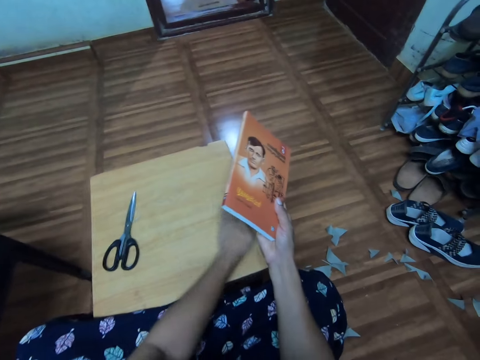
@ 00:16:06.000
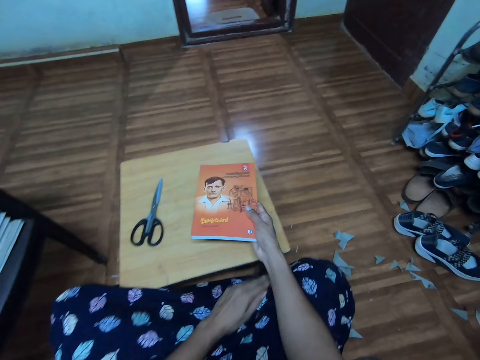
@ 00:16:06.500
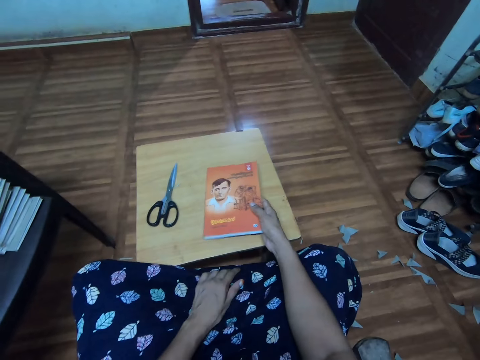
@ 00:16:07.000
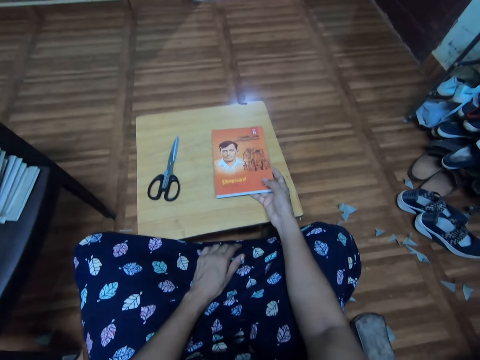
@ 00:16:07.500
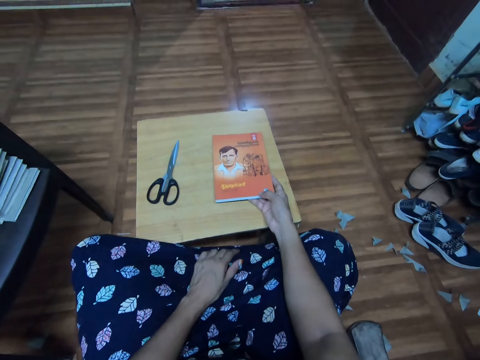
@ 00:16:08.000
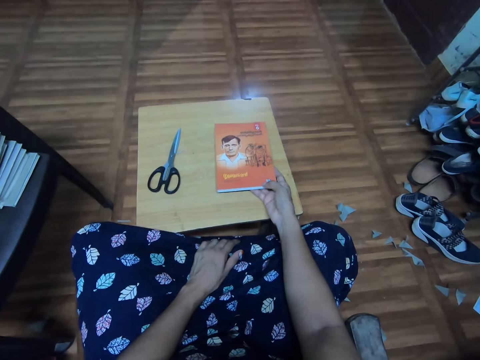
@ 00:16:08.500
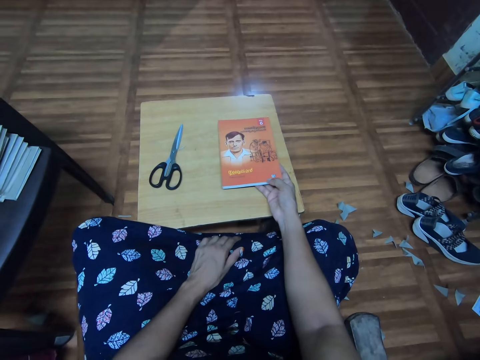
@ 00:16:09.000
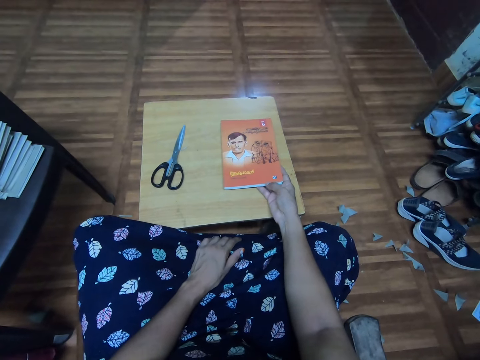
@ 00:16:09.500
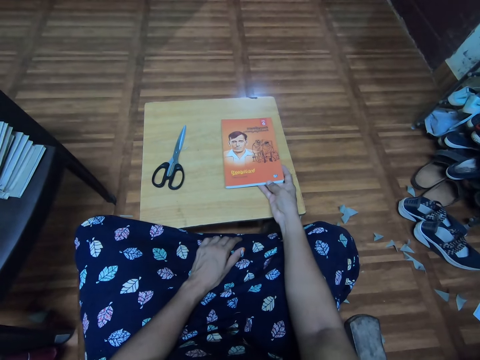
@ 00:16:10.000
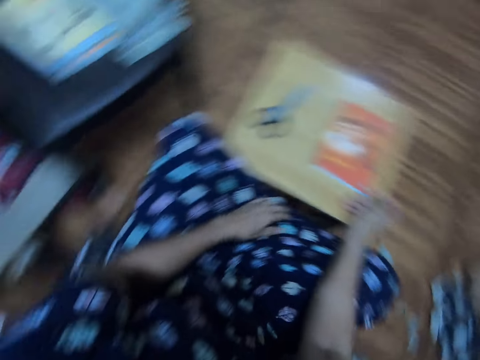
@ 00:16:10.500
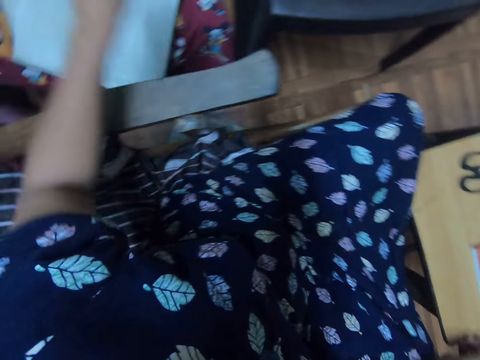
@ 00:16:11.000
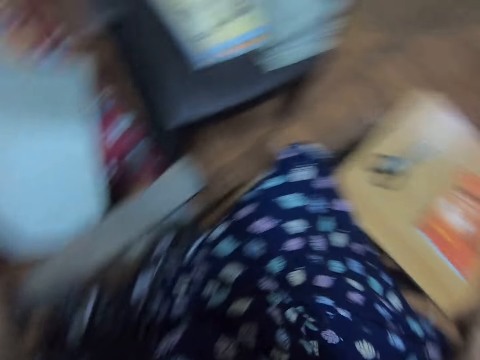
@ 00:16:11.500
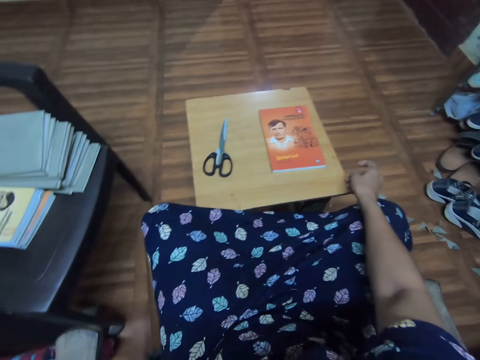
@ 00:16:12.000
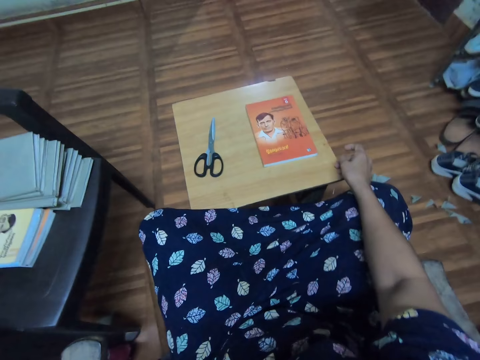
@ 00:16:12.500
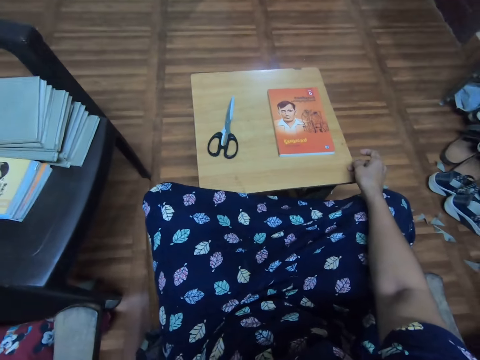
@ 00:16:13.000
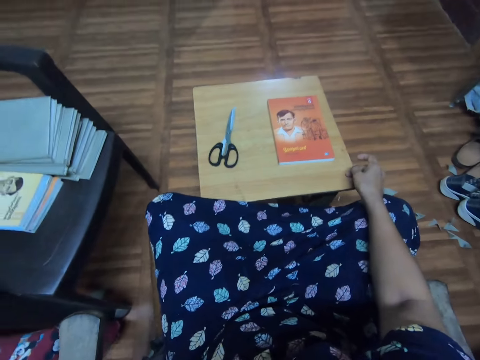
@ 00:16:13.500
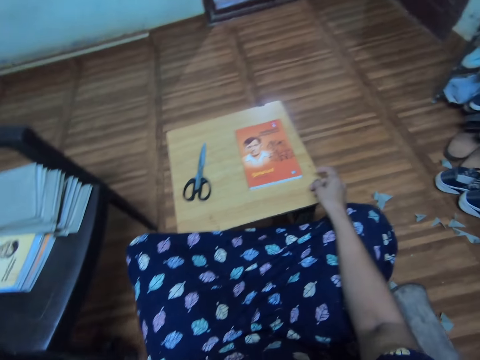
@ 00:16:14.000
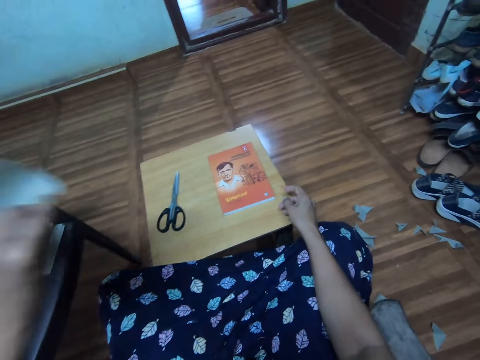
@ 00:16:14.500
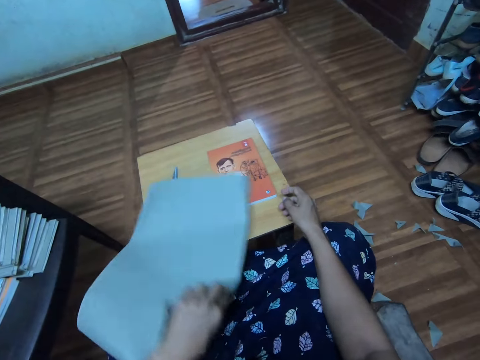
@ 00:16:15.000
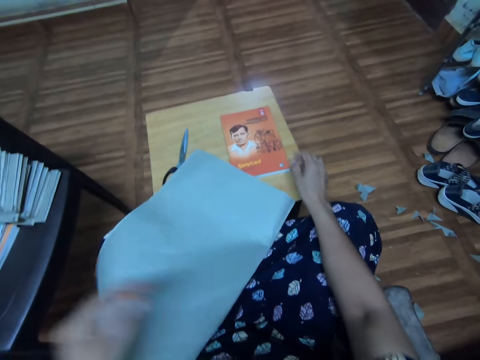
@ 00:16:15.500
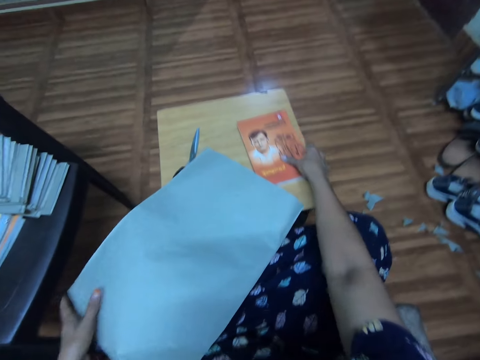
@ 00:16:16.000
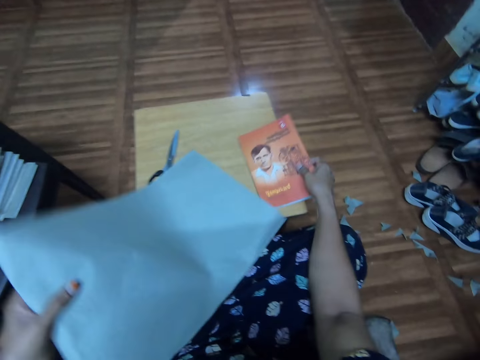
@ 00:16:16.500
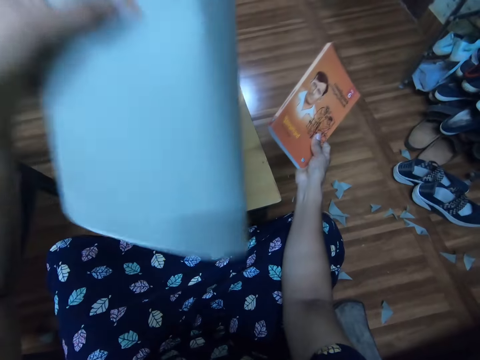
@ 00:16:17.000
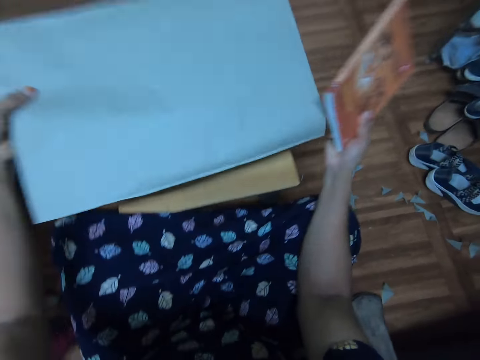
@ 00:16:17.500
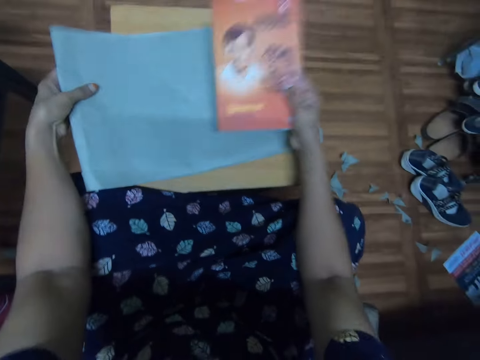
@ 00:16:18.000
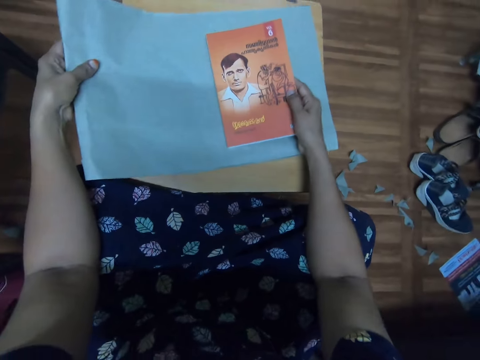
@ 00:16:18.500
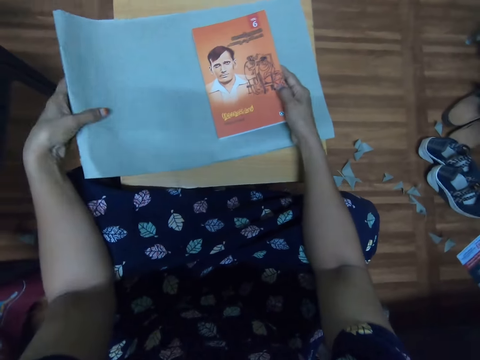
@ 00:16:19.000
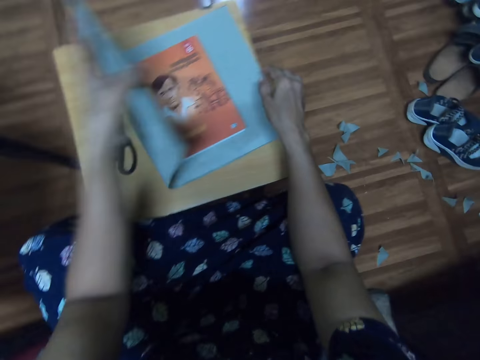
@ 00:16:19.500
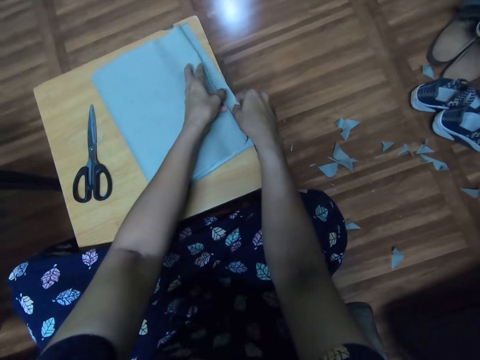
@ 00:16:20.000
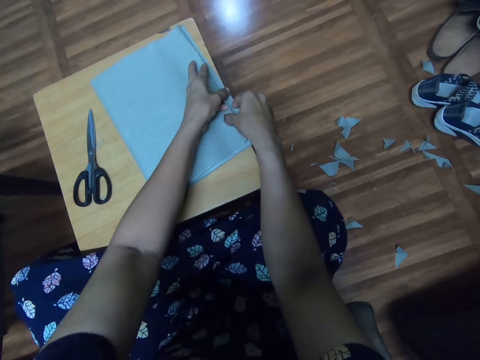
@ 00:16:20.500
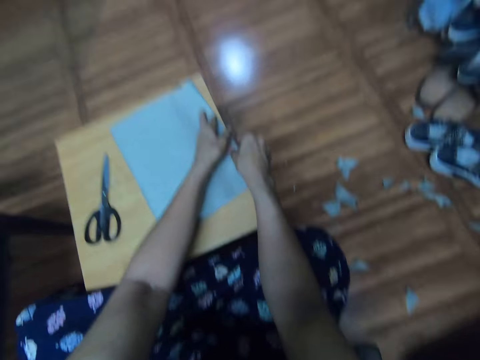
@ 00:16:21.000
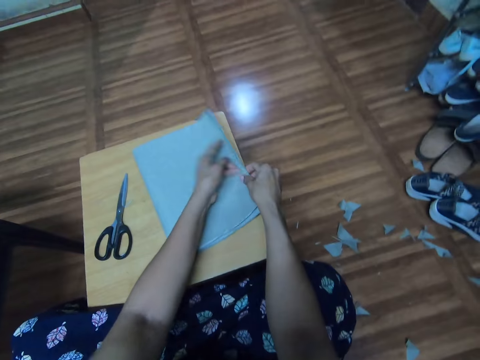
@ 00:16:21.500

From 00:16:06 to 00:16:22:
The camera wearer wipes the table or stool. They put a book on the table. They take a manilla paper. They put the manilla paper on the table. They take the book. They take the manilla paper. They put the manilla paper on the table. They put the book on the manilla paper. They fold the manilla paper.

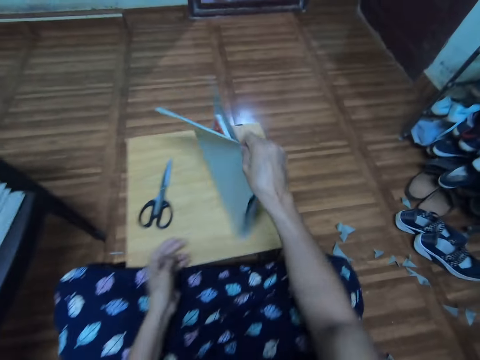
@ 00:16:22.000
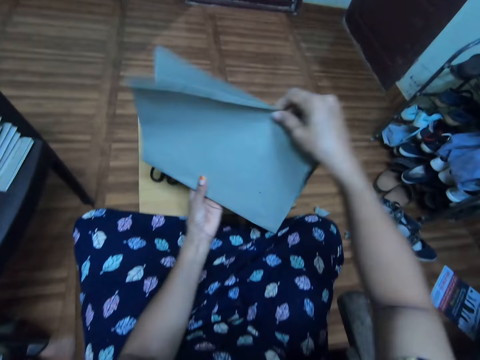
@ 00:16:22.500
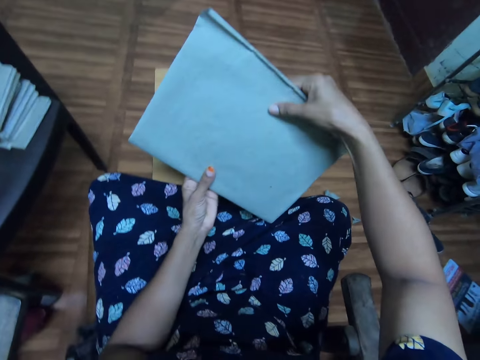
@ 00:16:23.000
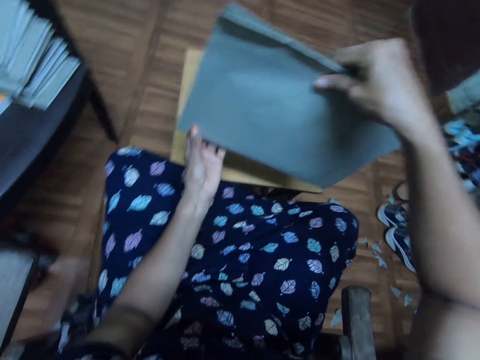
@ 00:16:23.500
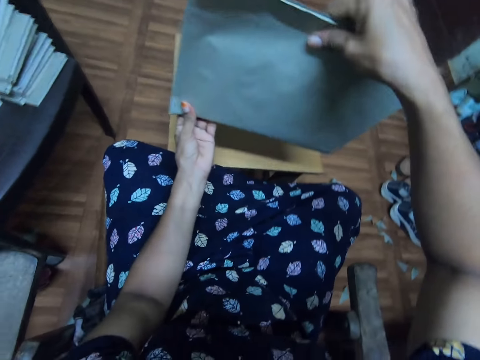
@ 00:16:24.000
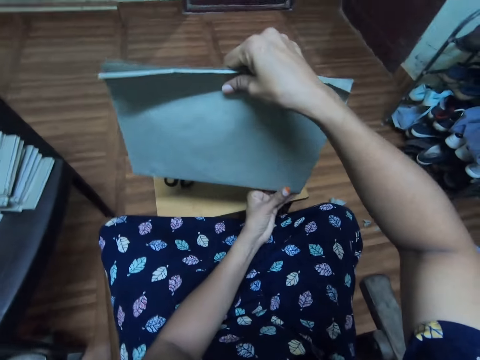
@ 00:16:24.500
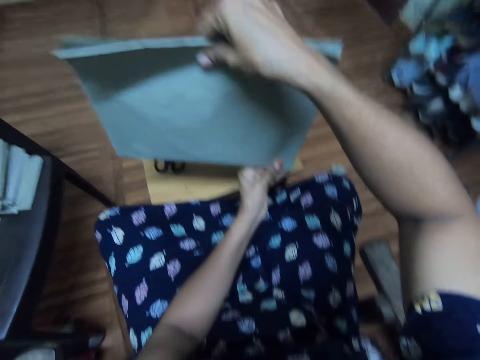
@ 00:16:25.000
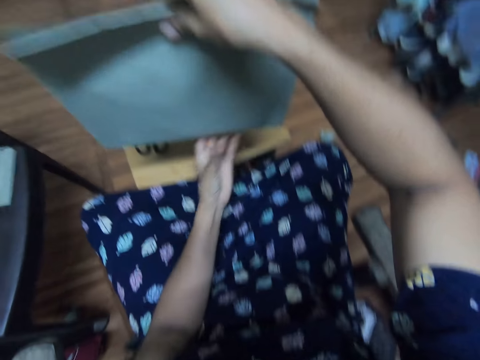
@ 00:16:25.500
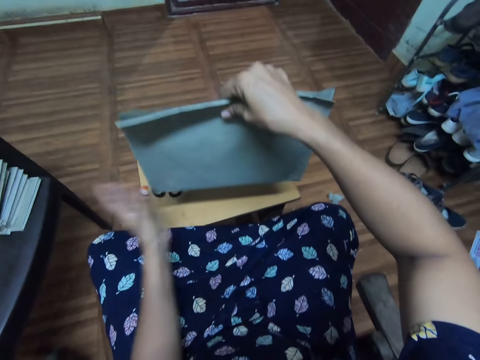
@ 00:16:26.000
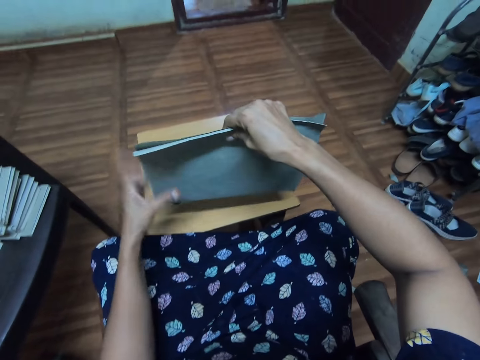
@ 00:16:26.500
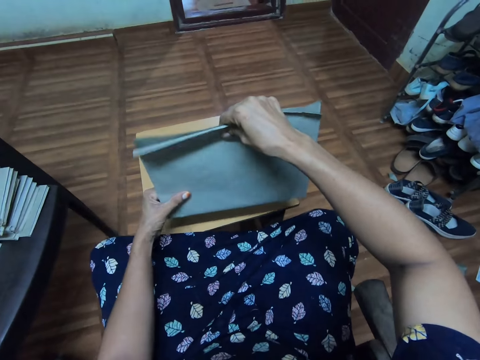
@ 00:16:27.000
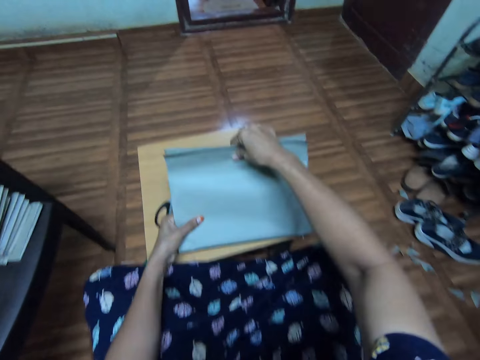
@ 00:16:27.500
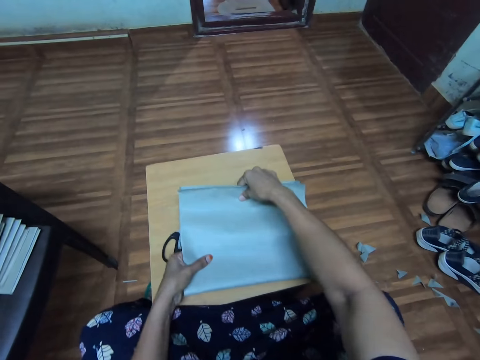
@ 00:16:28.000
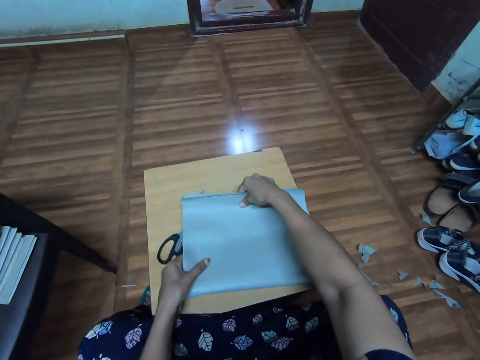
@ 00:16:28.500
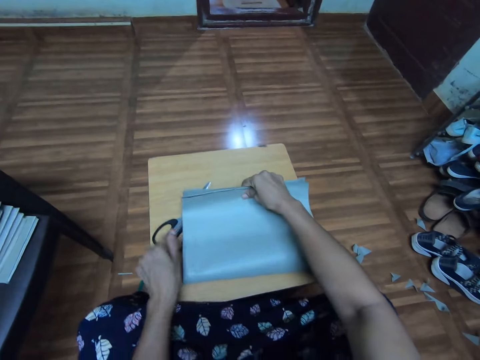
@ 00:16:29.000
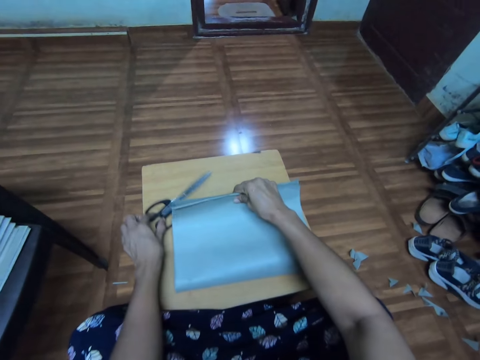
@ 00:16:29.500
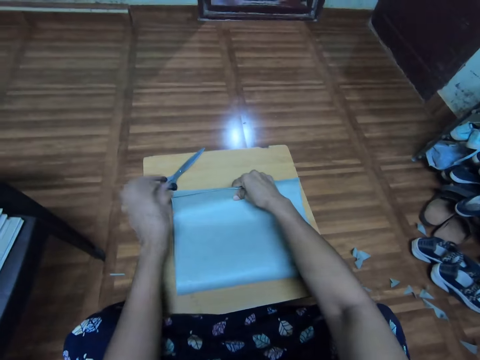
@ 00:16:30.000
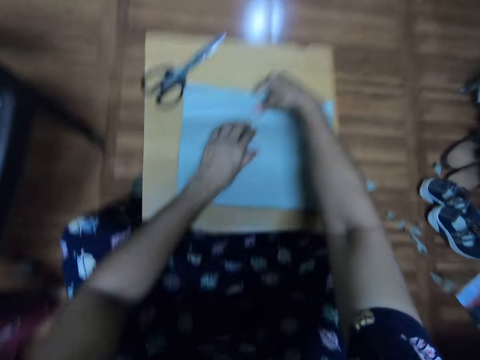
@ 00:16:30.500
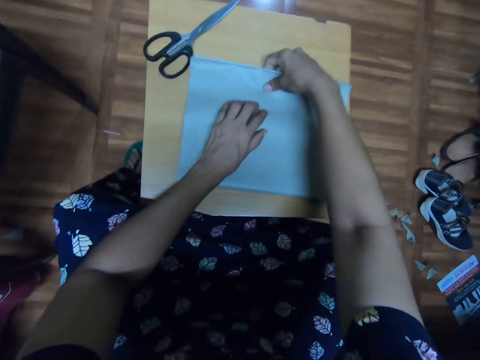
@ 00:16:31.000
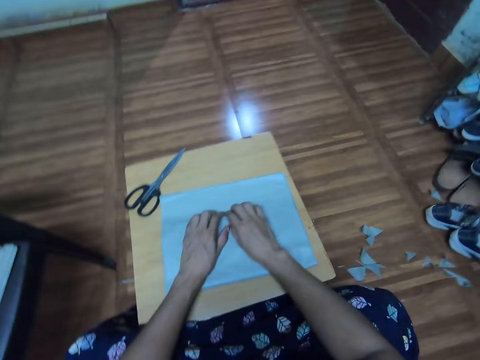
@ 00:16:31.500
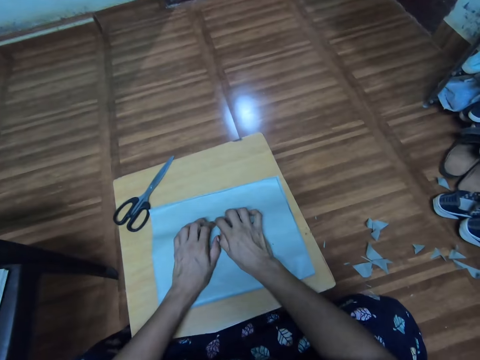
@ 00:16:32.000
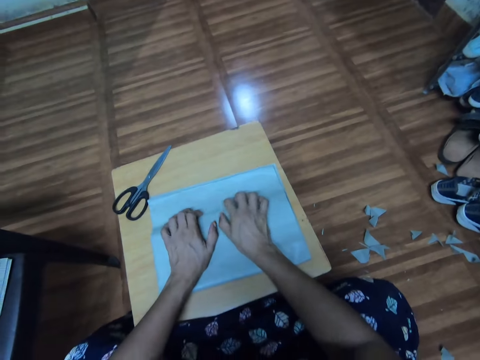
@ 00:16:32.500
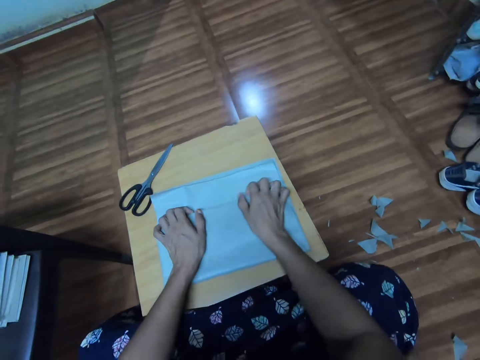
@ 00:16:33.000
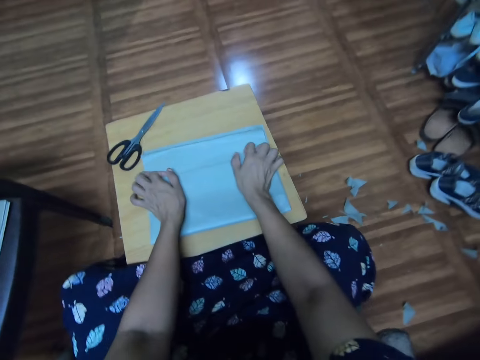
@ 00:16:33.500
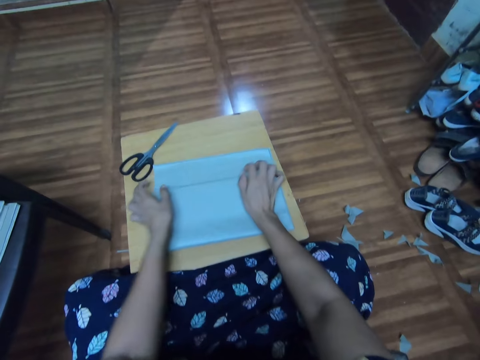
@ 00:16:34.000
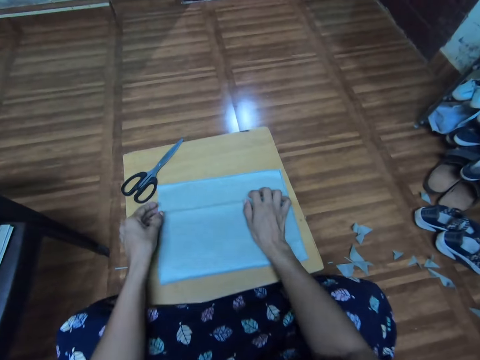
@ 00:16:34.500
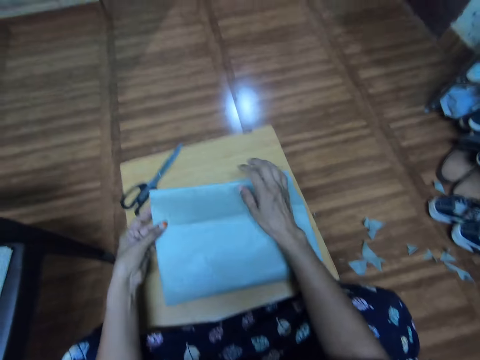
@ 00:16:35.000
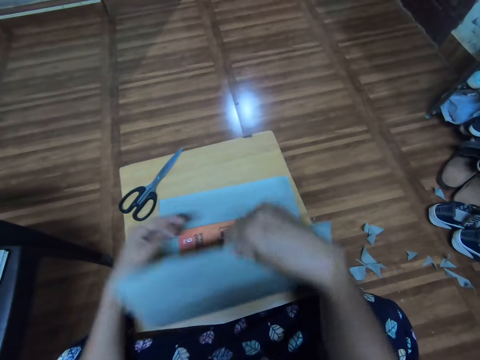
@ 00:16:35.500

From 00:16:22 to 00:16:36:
The camera wearer holds the manilla paper. She levels the book with the cover. She puts the book on the table or stool. She moves scissors on the table. She holds the manilla paper. She spreads her hands on the manilla paper.
